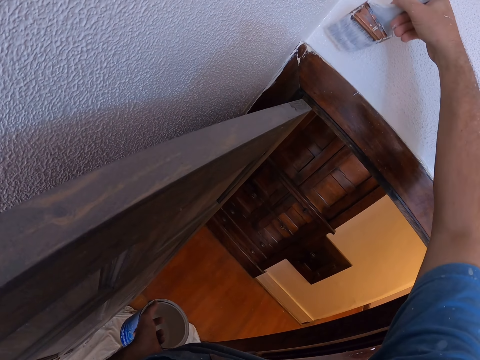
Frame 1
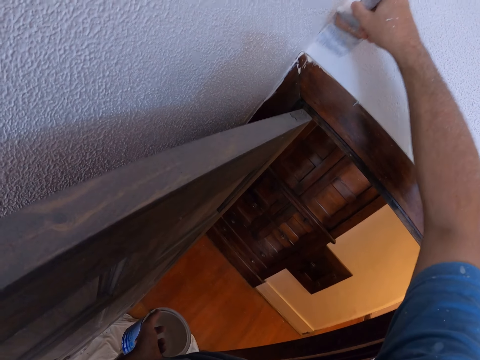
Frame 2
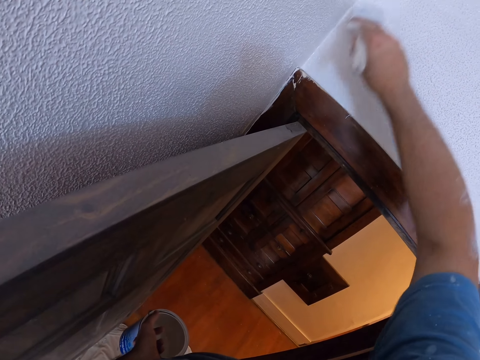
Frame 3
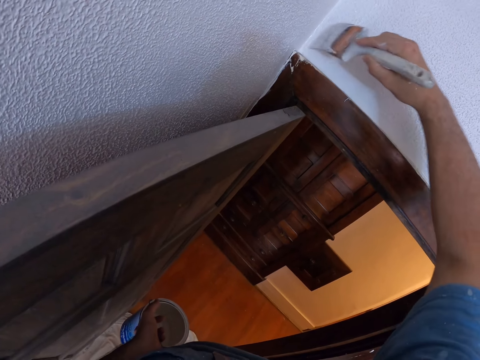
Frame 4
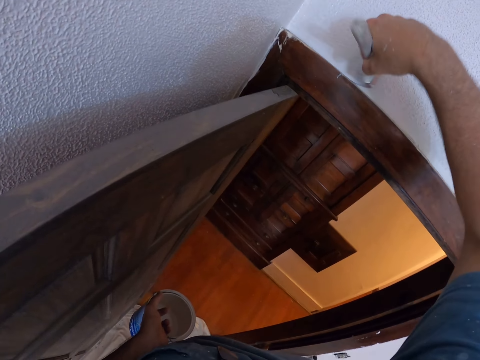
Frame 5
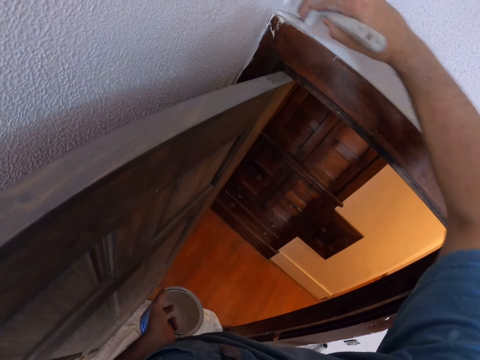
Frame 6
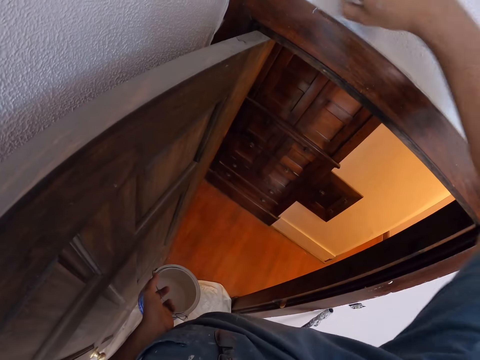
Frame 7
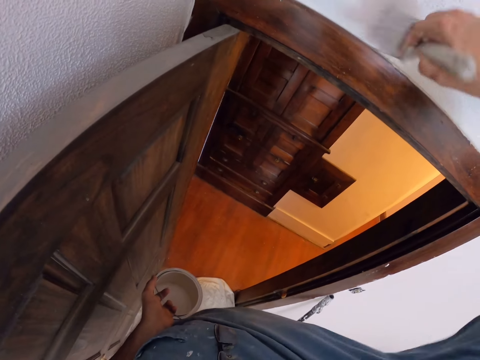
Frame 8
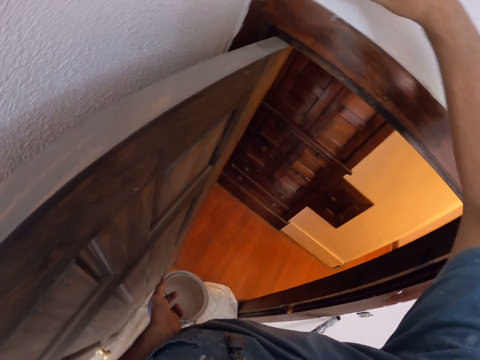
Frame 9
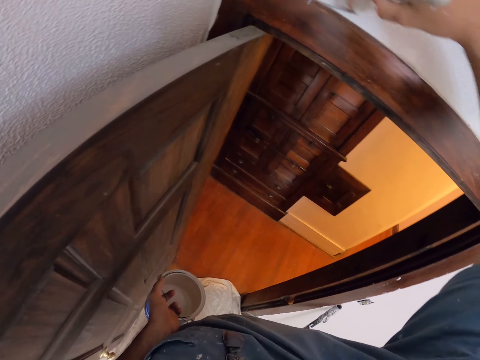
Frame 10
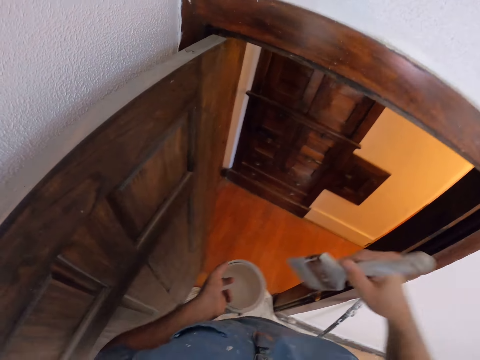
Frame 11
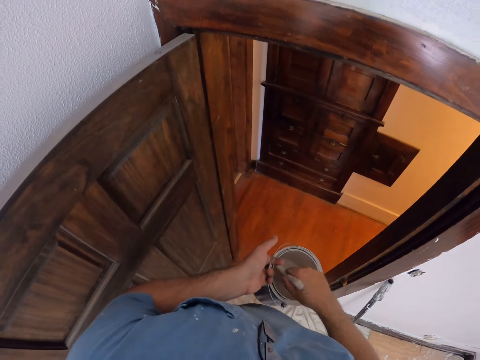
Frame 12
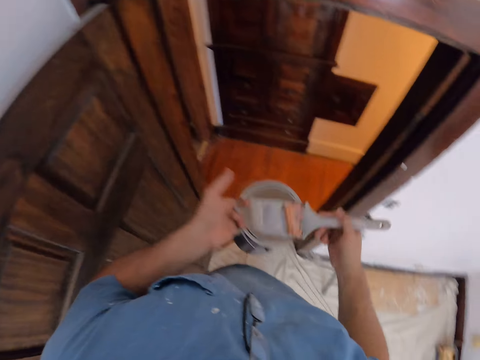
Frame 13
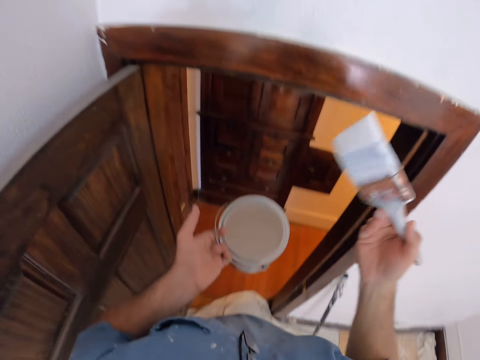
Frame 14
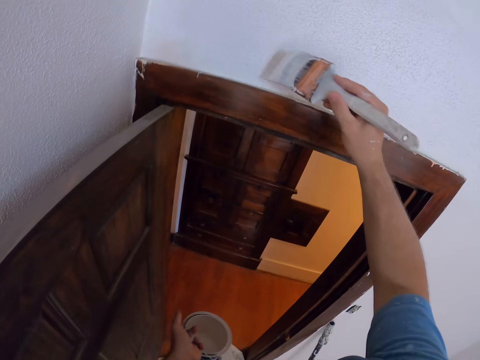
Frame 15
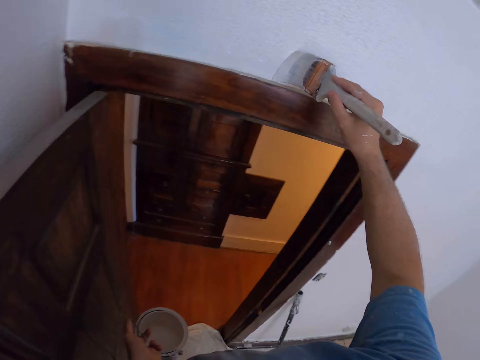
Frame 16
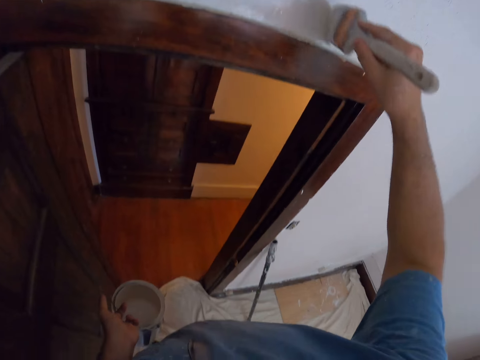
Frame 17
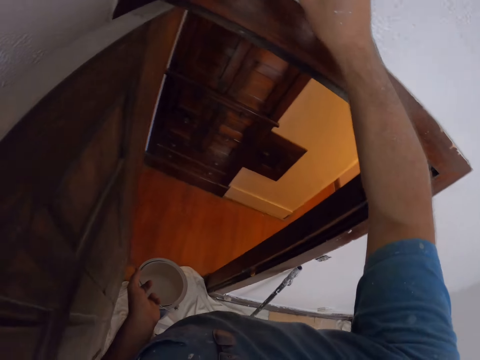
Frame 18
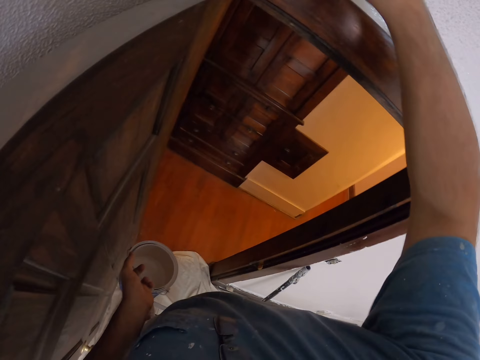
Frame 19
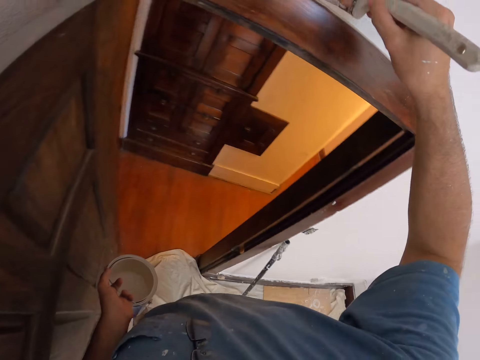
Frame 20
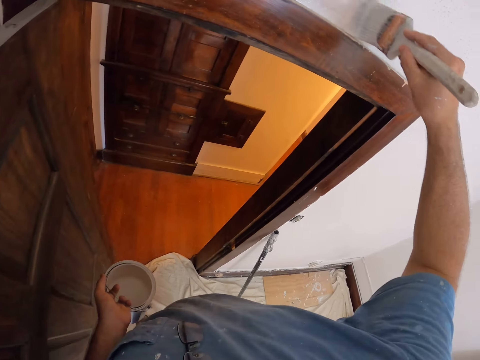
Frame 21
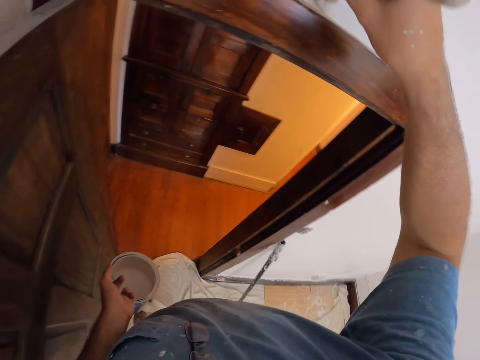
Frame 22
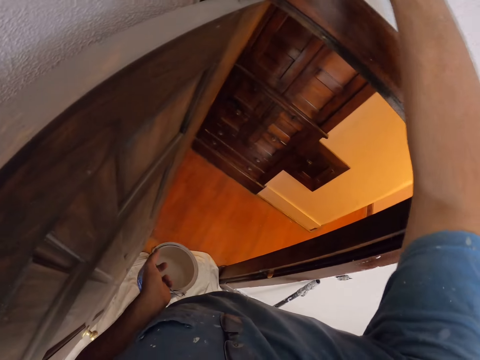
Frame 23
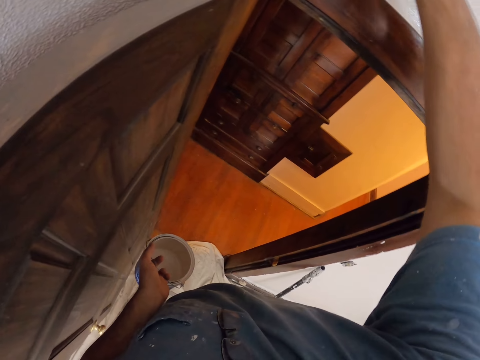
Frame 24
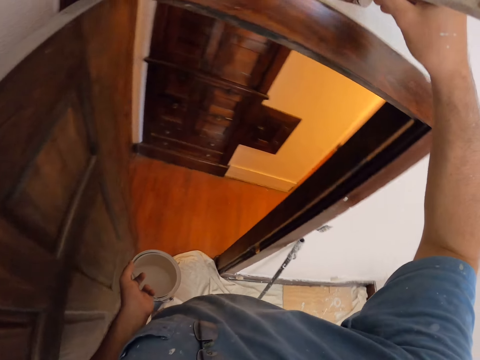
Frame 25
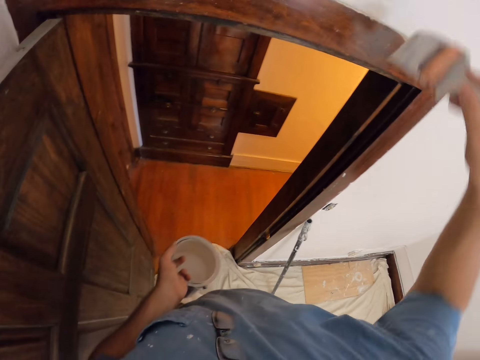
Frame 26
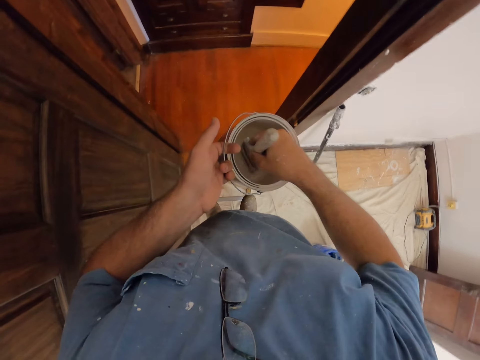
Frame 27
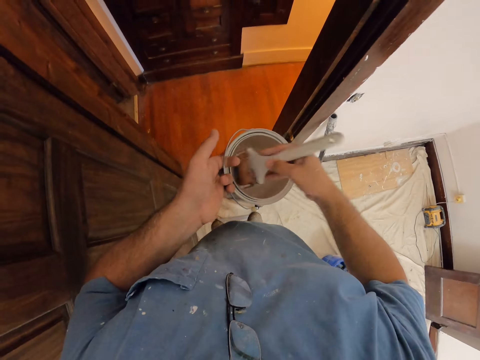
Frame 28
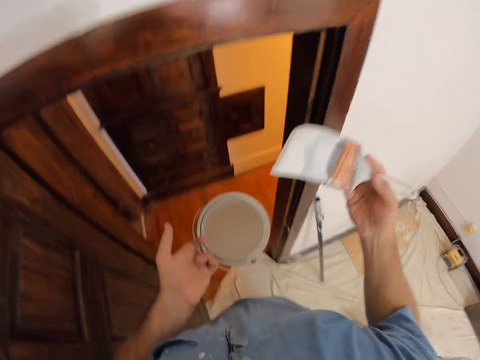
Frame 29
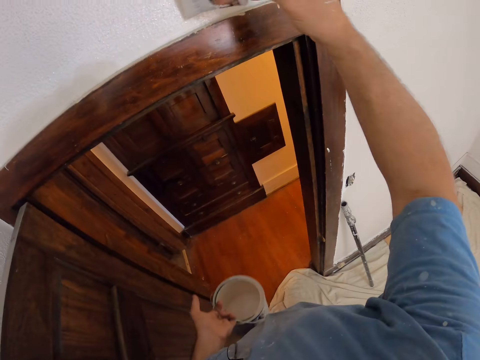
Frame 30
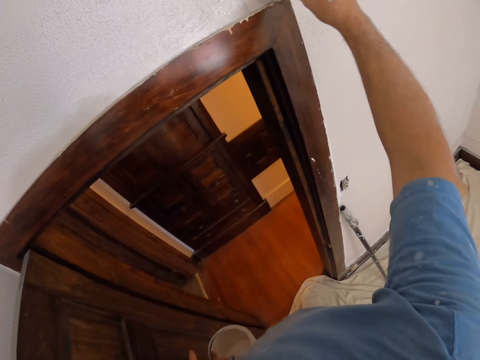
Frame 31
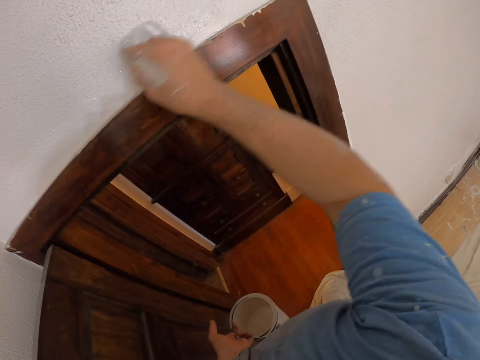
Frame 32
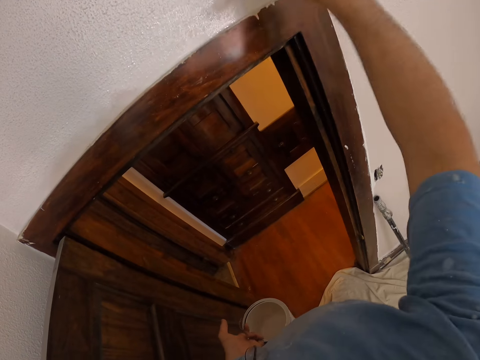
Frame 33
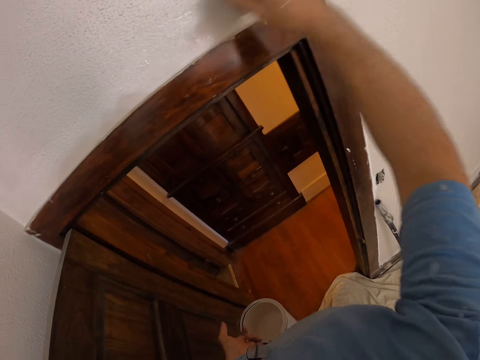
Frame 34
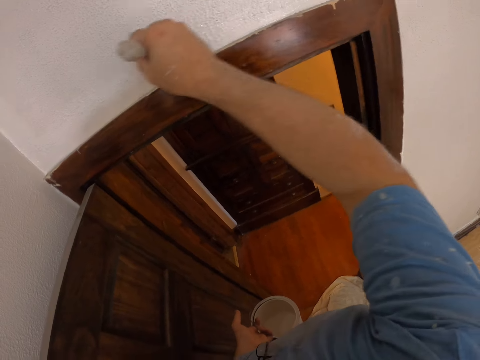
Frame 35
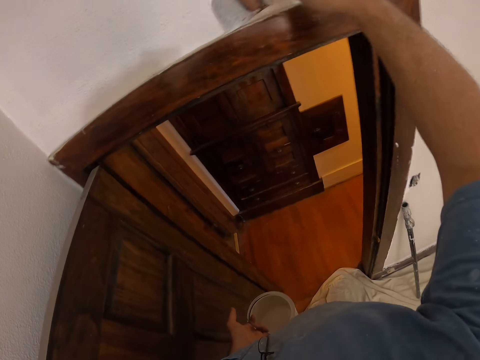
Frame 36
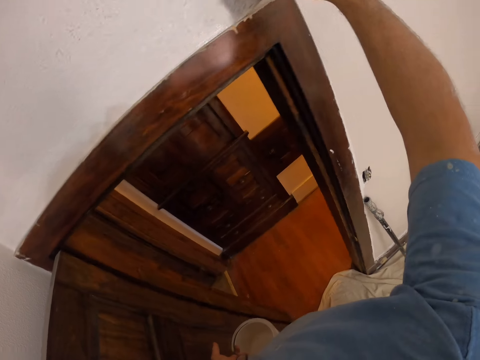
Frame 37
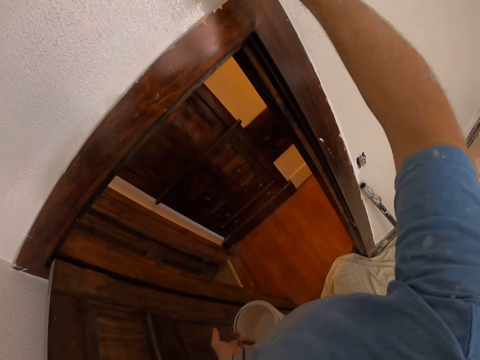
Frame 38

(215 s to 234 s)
The camera wearer dips the paint brush in the painting can. They paint the wall with the paint brush. They dip the paint brush in the painting can. They paint the wall with the paint brush.

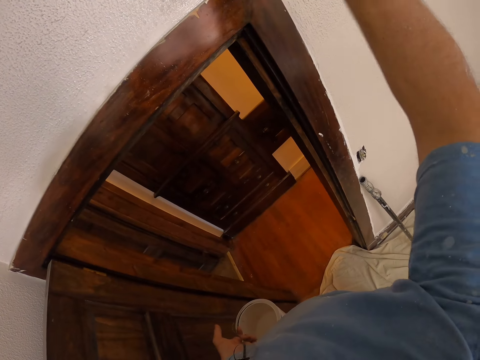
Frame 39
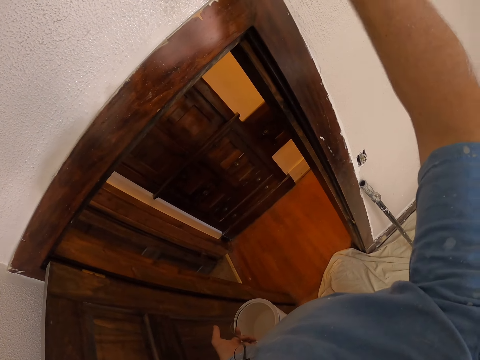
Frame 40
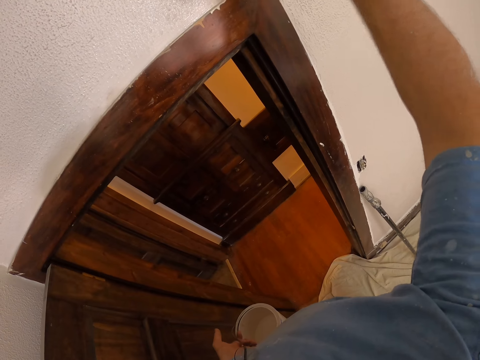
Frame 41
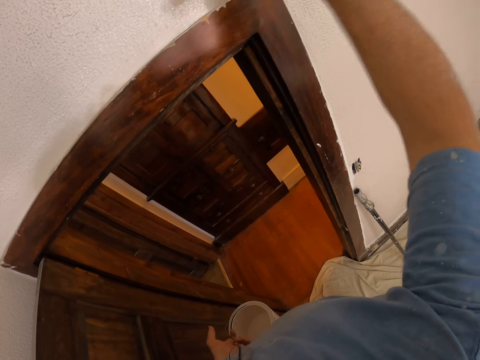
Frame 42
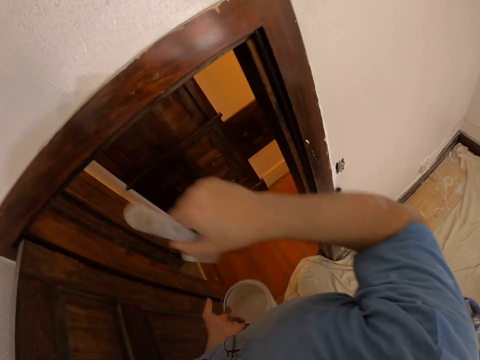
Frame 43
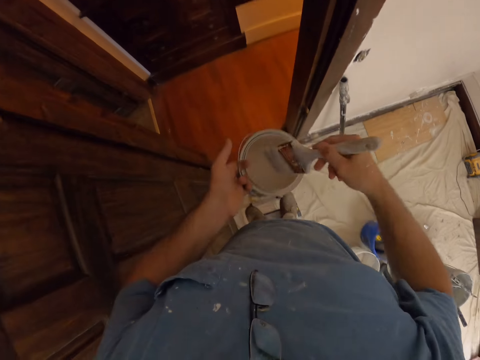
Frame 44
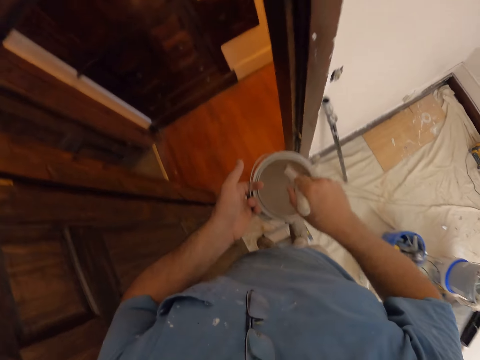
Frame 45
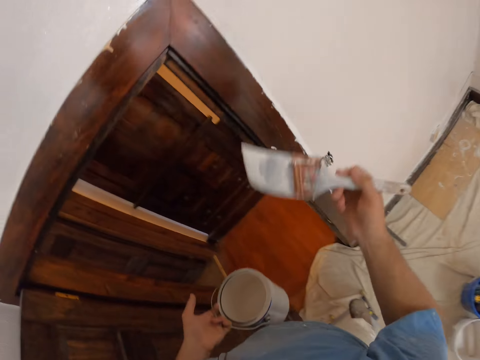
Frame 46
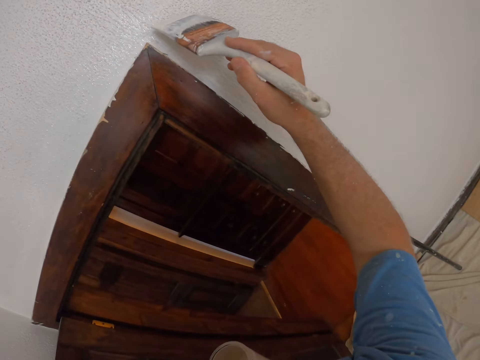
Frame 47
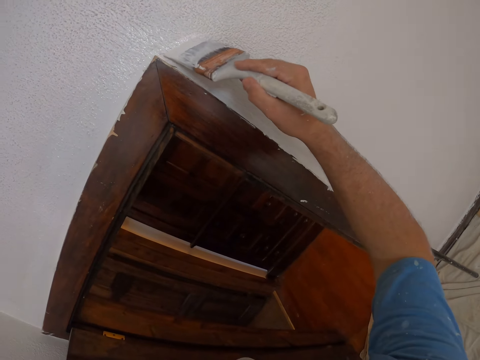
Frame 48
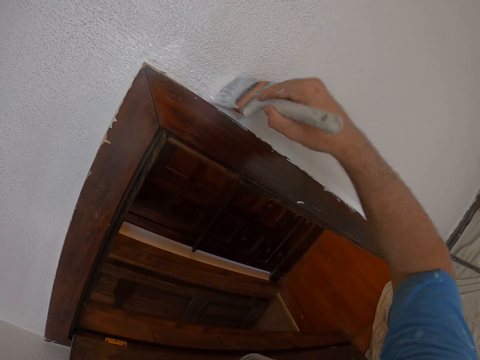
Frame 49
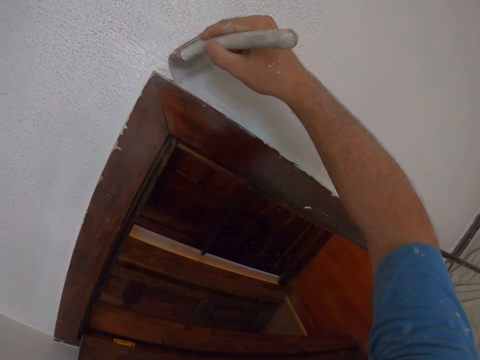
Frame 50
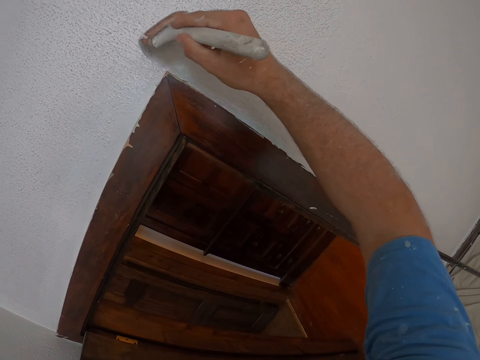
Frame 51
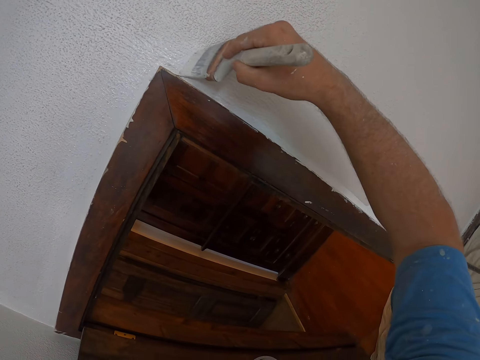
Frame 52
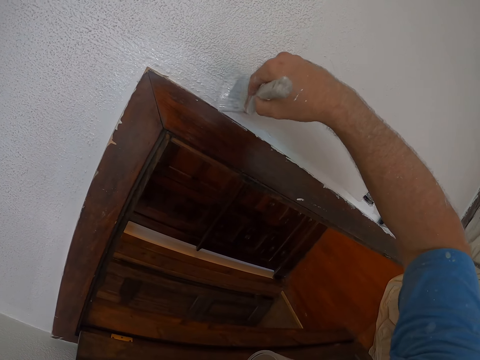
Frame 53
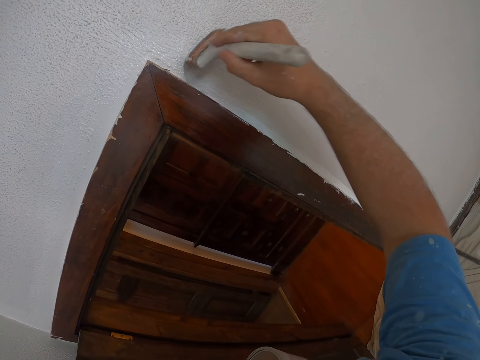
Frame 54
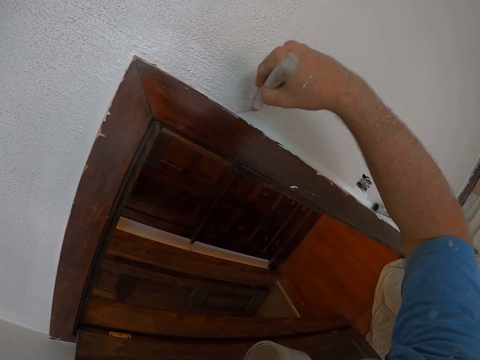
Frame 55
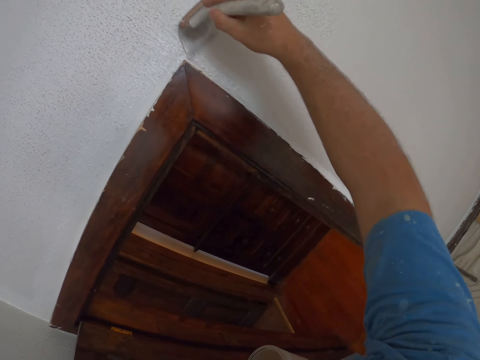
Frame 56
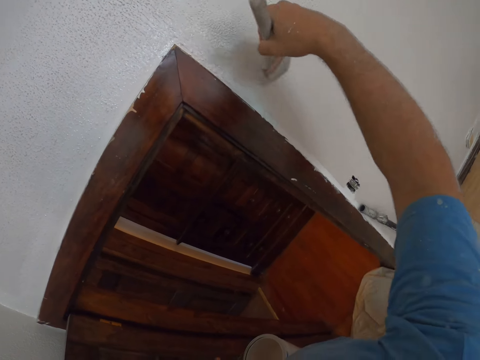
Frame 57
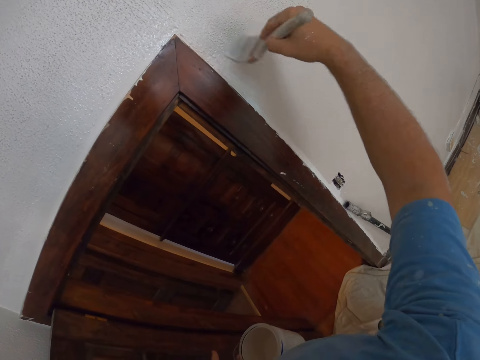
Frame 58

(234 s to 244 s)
The camera wearer dips the paint brush in the painting can. They paint the wall with the paint brush.
